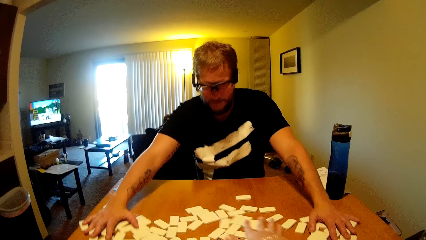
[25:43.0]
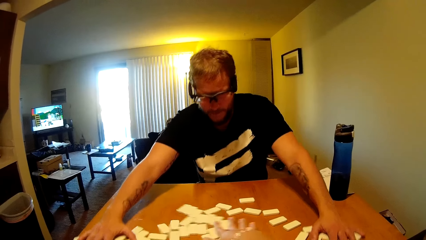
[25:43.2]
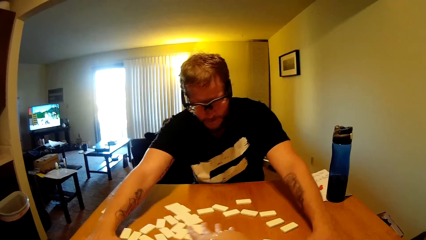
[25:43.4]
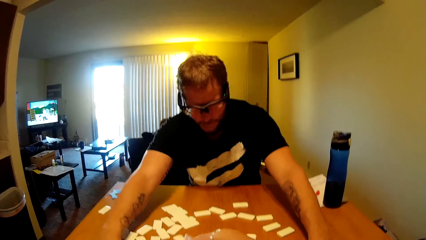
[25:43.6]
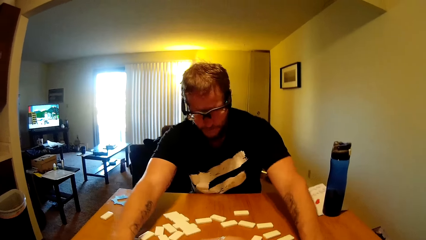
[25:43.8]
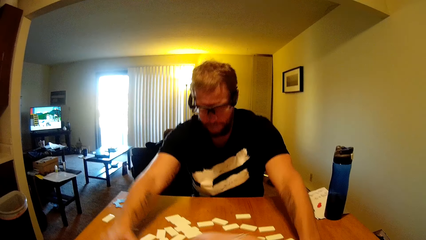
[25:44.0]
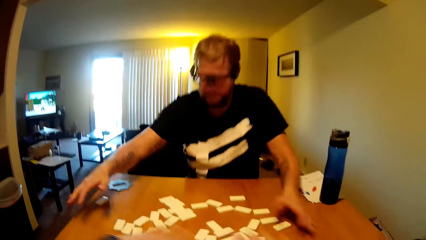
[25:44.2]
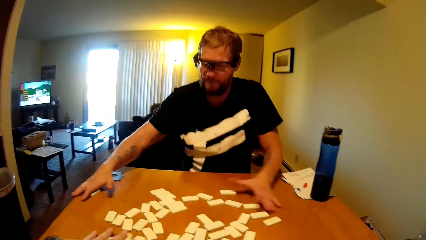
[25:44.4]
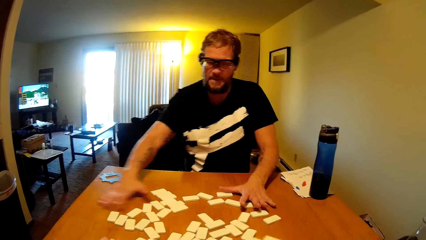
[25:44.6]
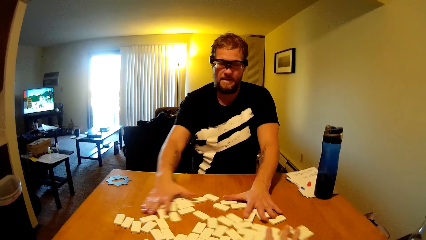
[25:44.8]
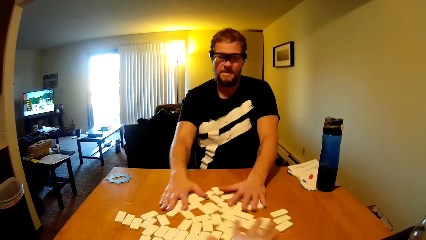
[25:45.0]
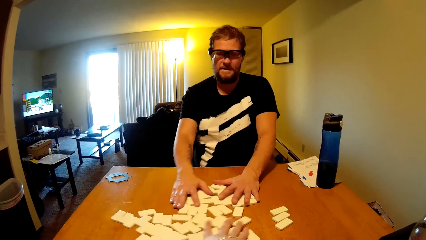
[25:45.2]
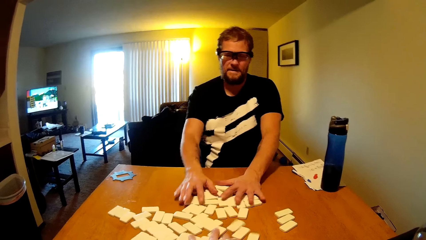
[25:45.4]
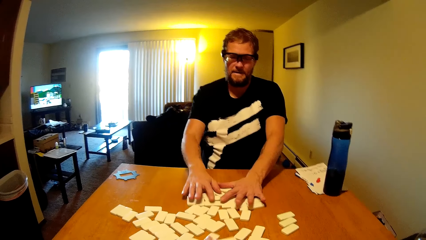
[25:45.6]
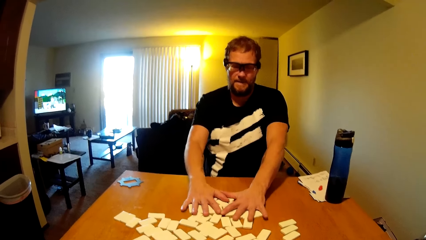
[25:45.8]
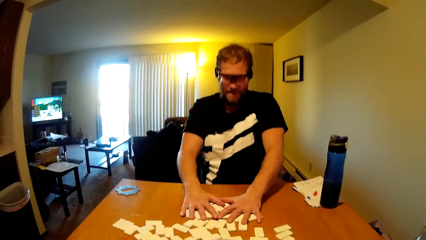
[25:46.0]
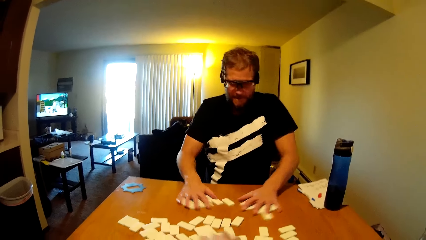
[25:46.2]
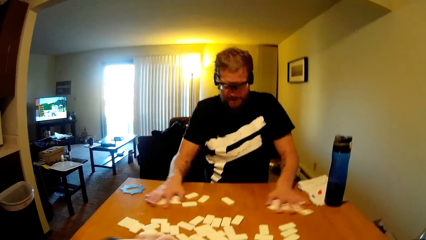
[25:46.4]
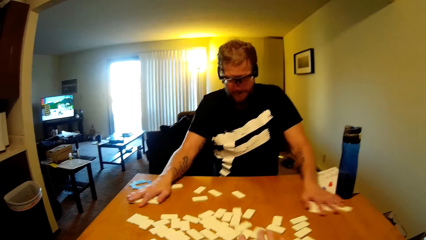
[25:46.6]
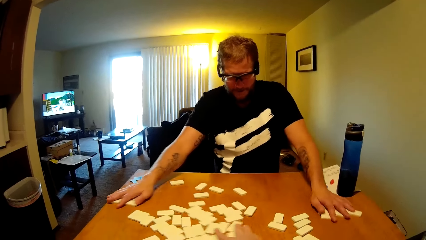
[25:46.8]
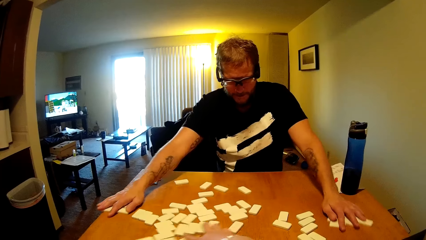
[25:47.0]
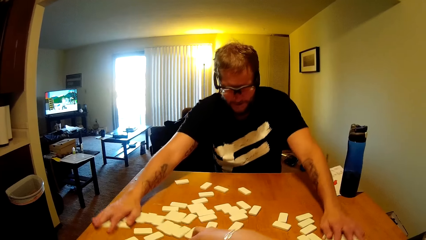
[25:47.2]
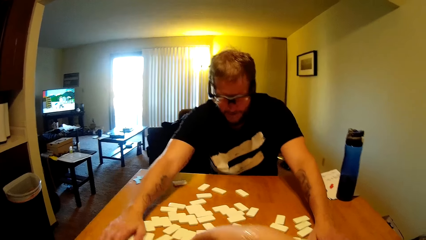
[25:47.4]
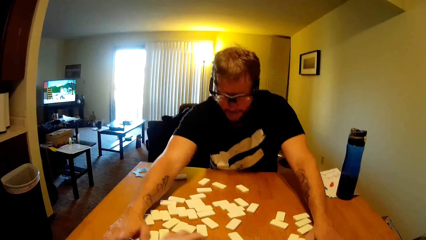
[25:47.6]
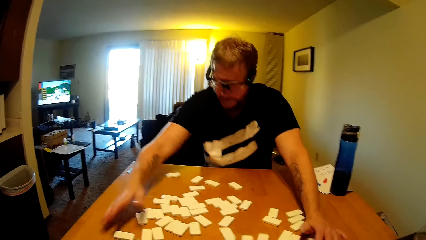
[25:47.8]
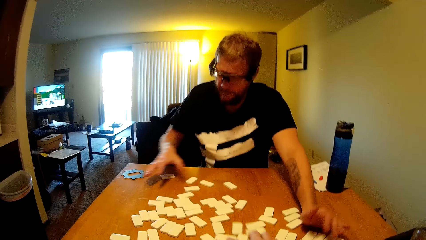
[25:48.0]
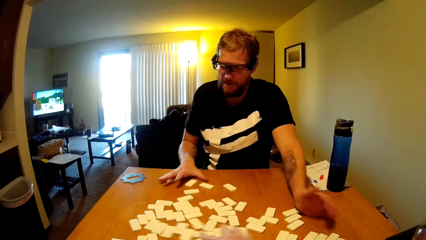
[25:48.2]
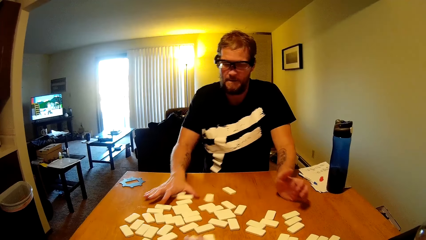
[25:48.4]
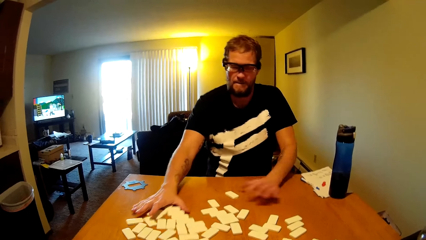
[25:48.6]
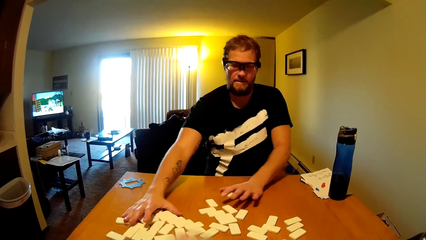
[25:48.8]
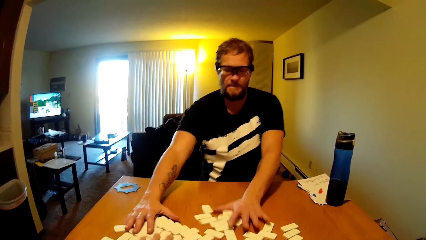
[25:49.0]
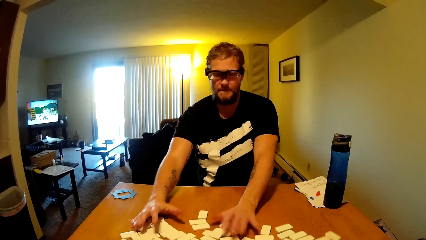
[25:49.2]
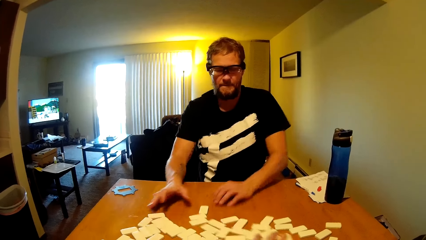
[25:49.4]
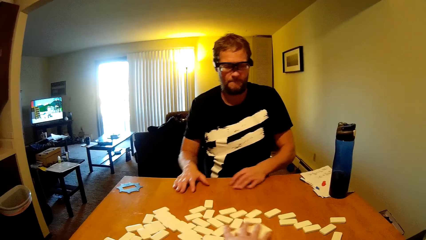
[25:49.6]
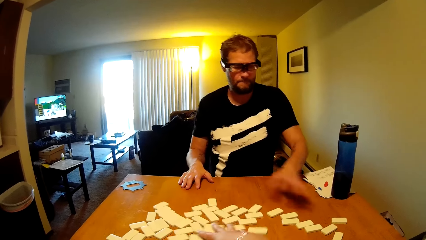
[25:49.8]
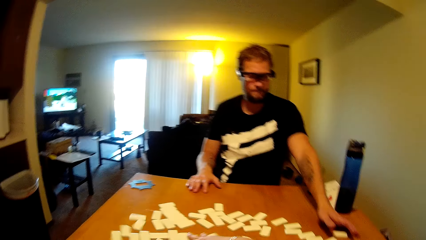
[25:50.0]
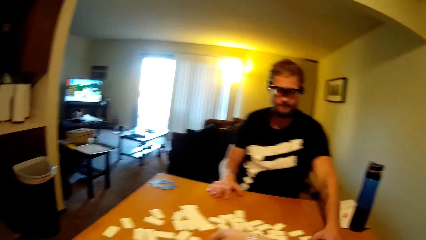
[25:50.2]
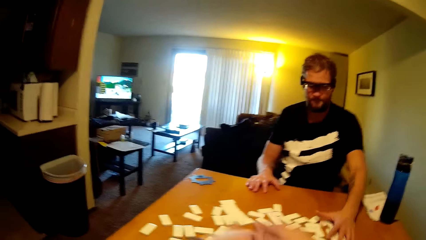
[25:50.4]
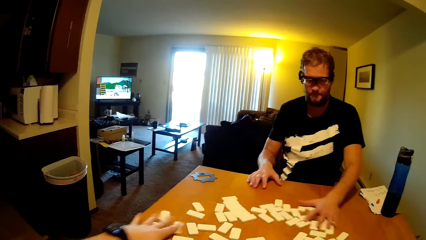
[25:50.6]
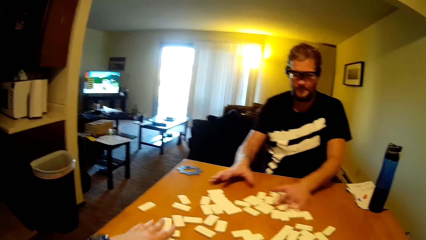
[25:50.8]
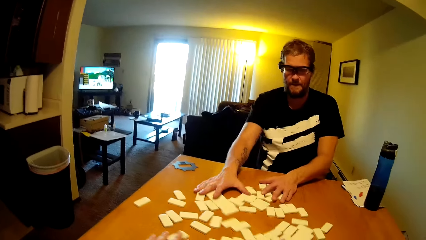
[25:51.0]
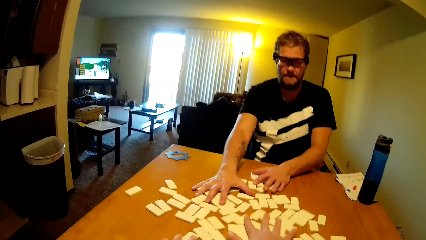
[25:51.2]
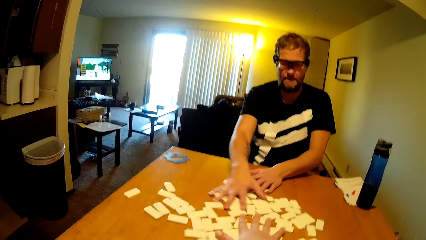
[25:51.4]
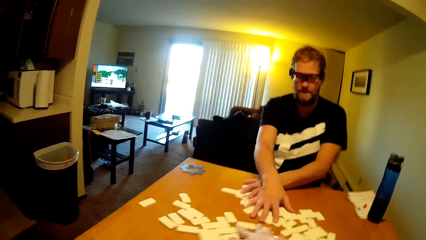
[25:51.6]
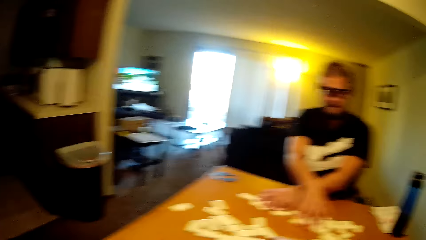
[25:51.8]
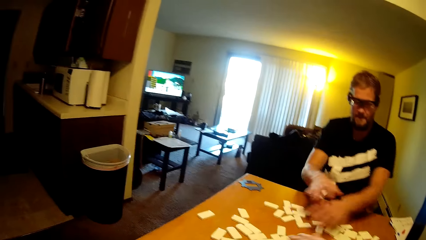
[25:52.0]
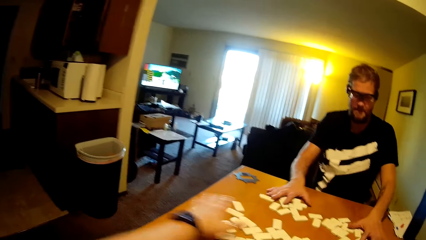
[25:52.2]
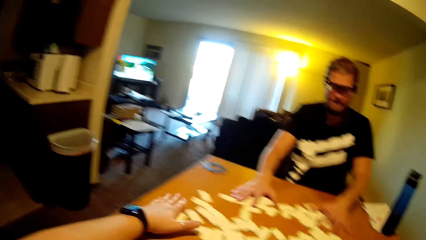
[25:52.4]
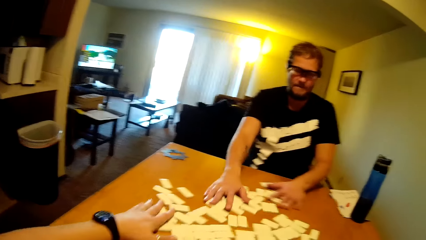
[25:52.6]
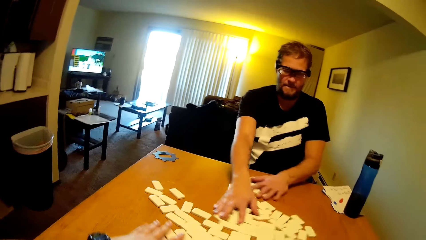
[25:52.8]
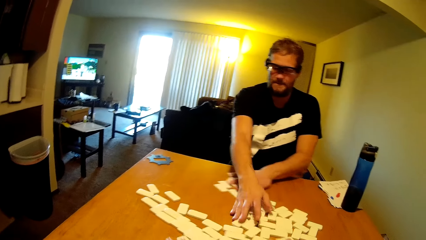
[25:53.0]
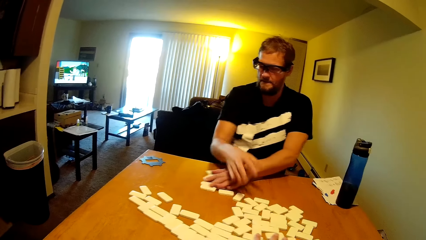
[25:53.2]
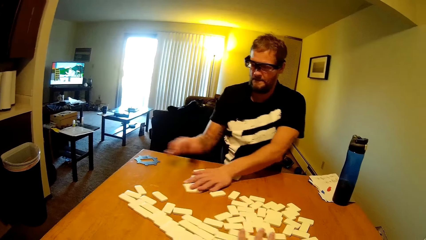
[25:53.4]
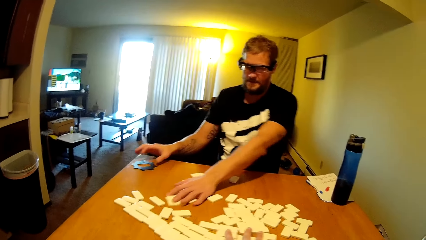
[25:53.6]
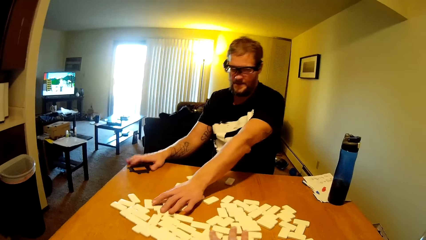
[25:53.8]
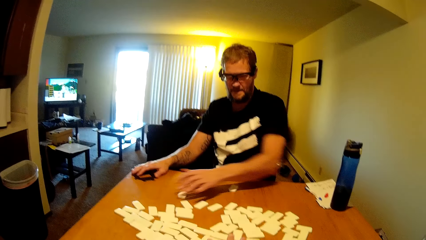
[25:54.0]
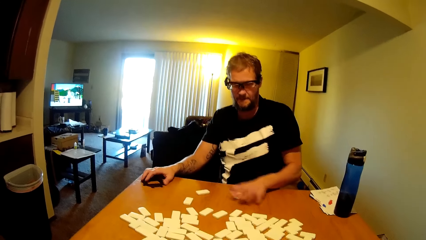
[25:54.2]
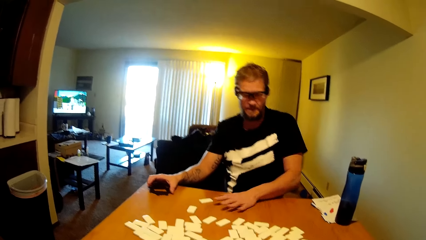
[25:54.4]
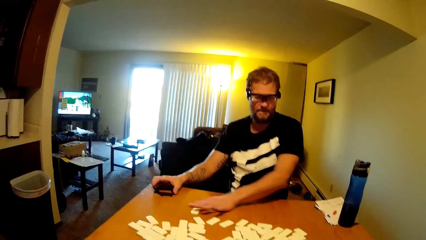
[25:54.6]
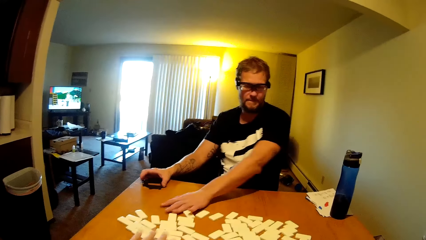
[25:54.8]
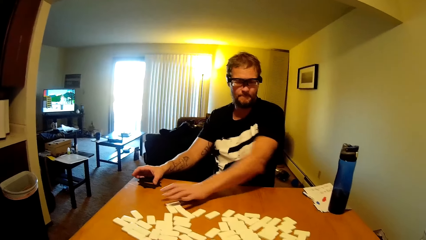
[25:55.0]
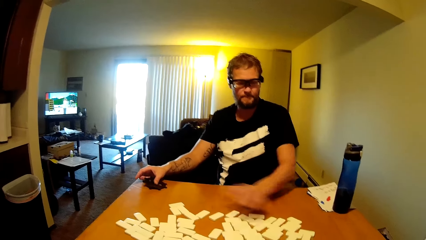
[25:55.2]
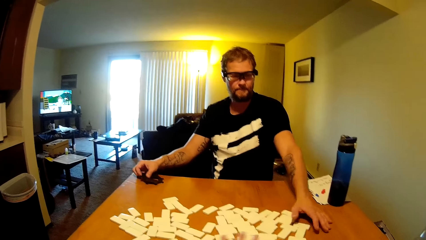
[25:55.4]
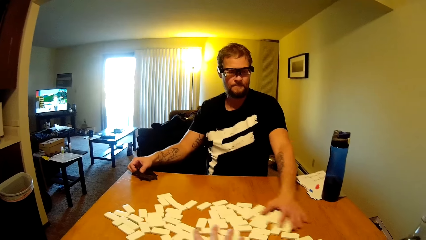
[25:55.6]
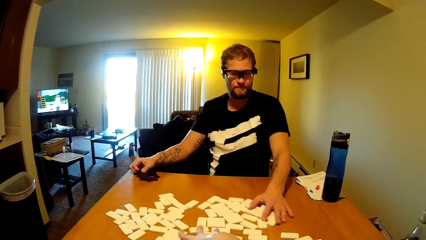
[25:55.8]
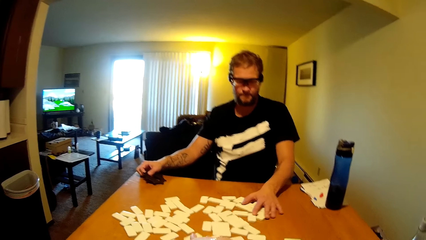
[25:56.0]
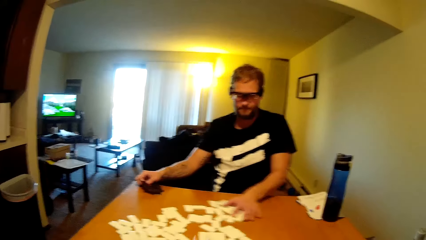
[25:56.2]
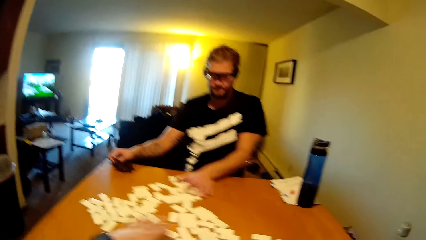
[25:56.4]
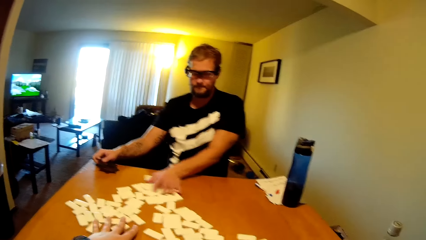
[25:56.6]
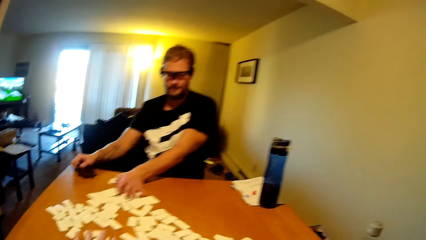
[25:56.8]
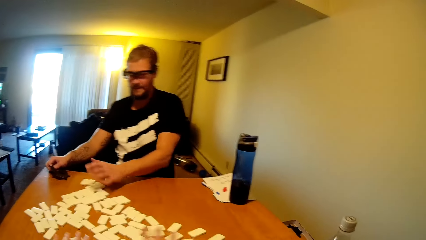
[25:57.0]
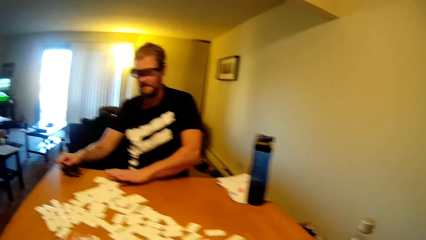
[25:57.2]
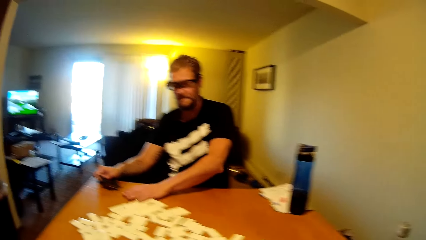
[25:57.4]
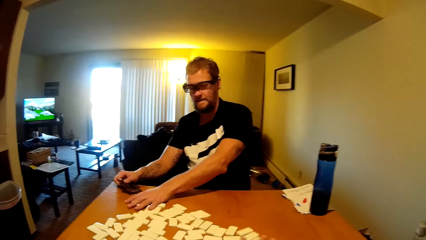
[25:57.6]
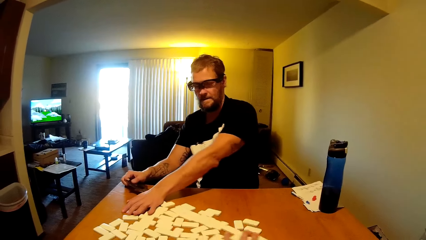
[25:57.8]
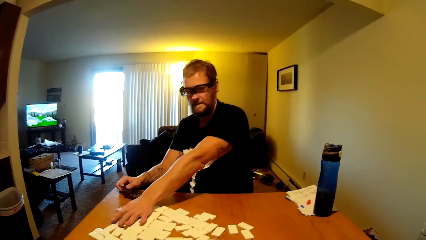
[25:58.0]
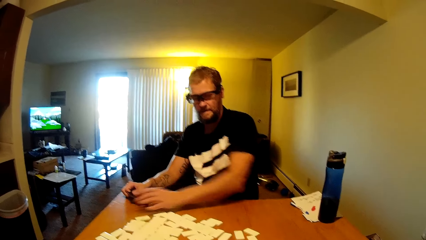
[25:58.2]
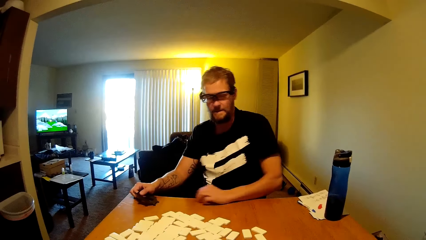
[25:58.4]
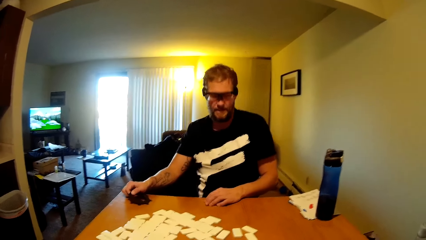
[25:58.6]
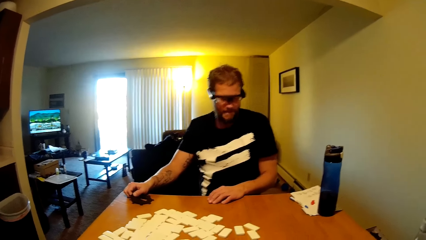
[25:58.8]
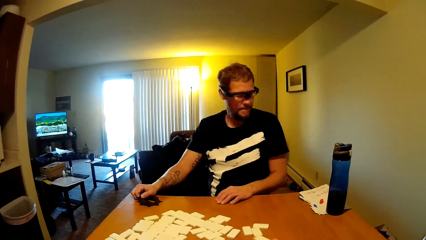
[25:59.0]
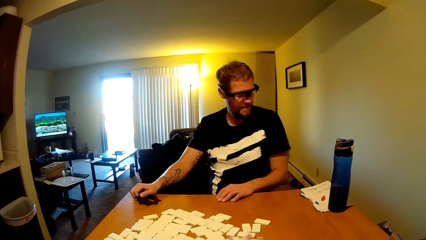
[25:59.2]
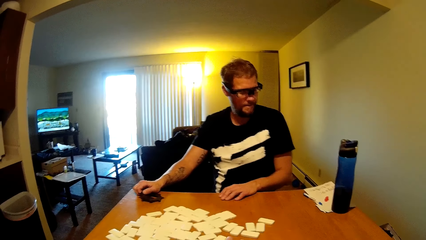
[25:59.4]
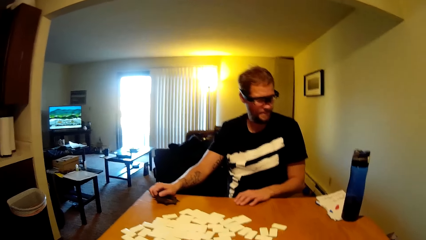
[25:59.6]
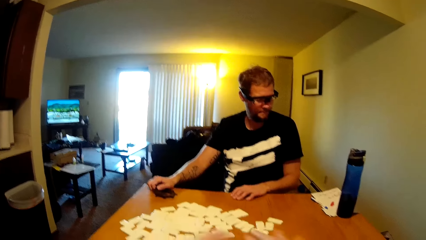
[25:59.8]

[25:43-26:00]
A person talks to the camera wearer. The person arranges the dominoes card and holds the domino hub.
